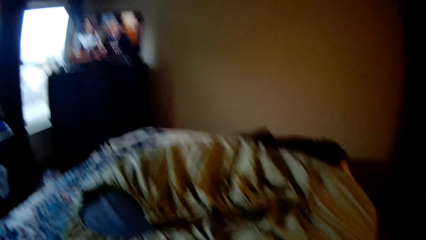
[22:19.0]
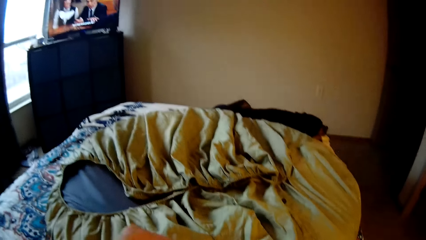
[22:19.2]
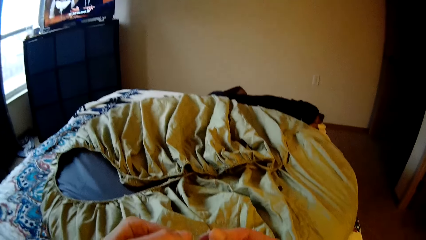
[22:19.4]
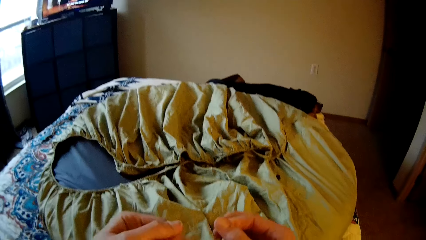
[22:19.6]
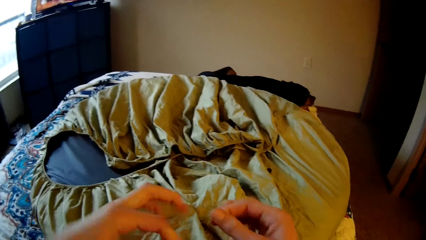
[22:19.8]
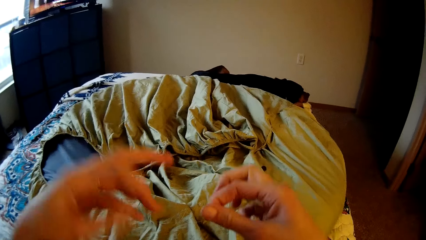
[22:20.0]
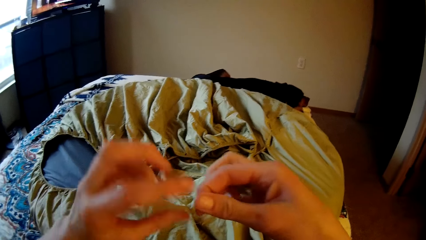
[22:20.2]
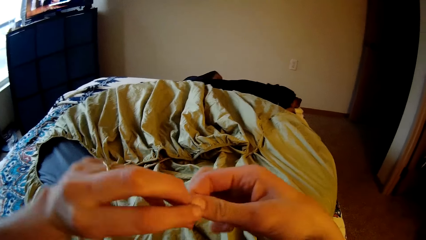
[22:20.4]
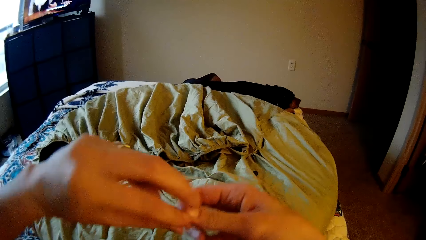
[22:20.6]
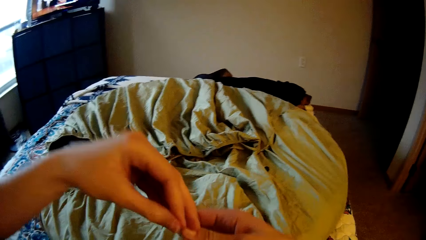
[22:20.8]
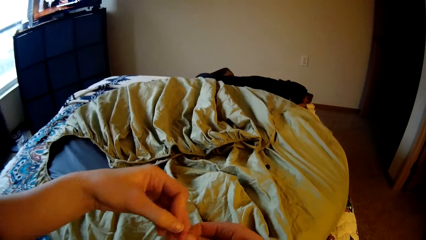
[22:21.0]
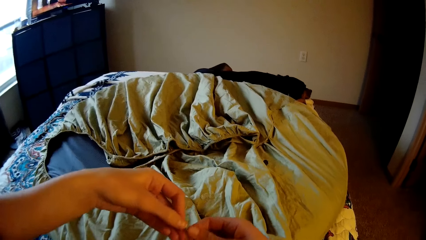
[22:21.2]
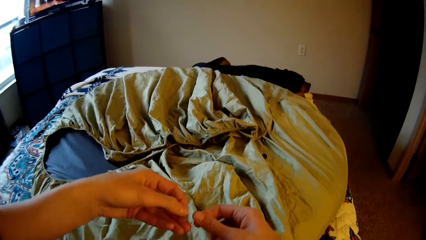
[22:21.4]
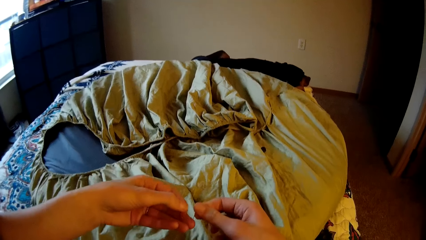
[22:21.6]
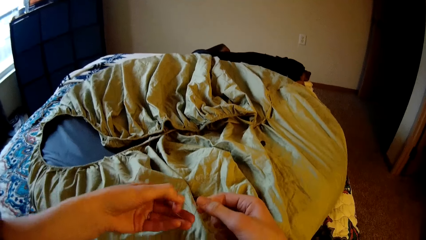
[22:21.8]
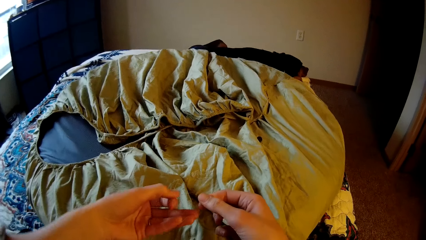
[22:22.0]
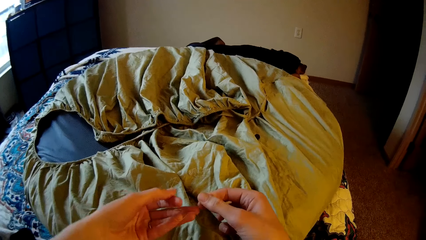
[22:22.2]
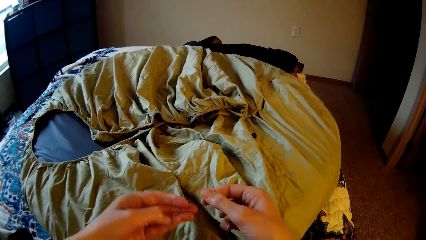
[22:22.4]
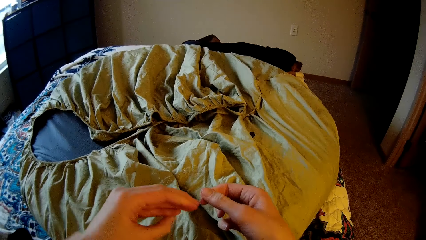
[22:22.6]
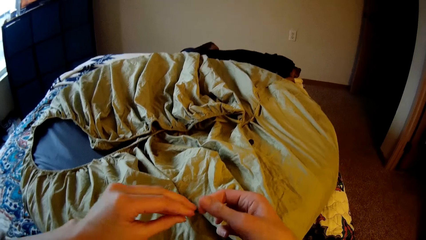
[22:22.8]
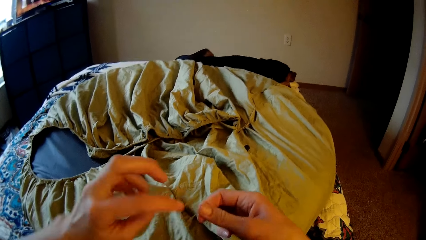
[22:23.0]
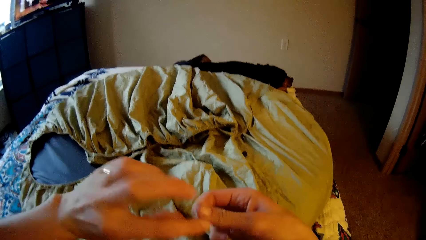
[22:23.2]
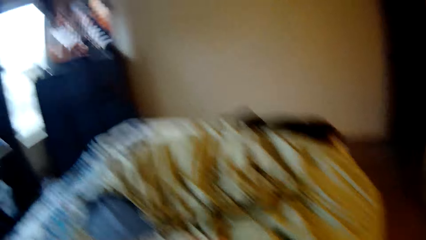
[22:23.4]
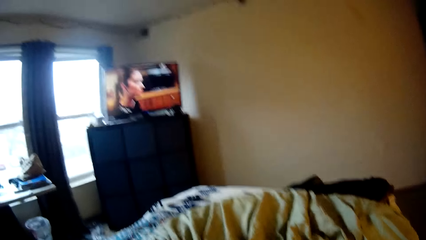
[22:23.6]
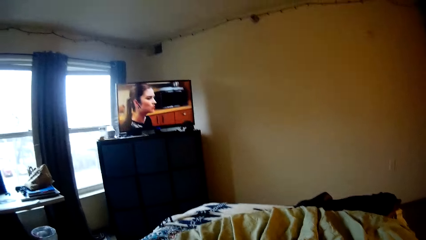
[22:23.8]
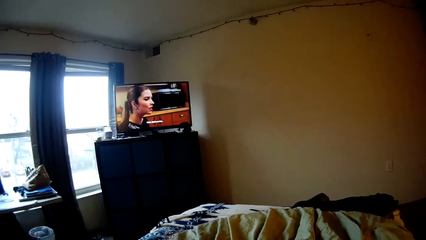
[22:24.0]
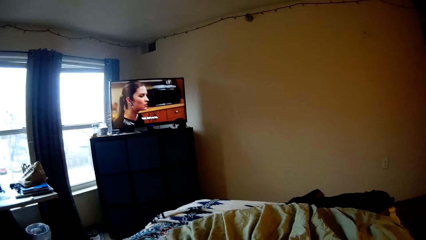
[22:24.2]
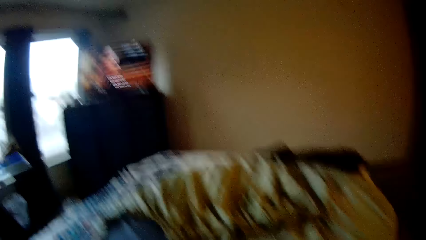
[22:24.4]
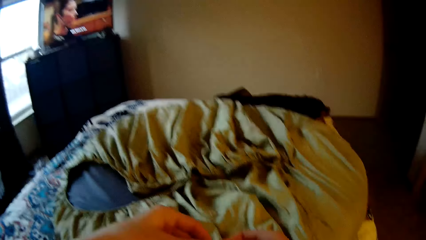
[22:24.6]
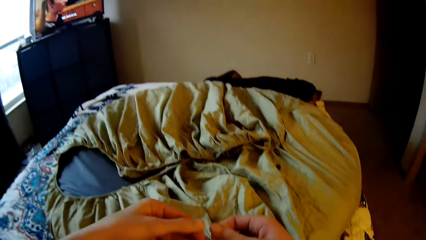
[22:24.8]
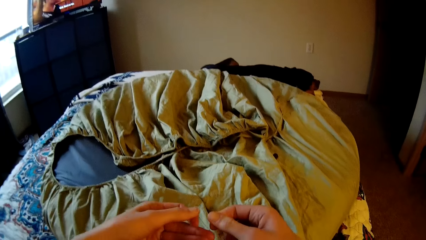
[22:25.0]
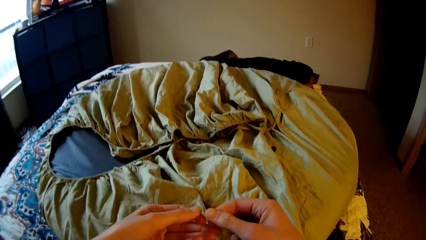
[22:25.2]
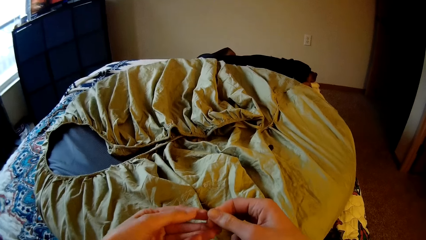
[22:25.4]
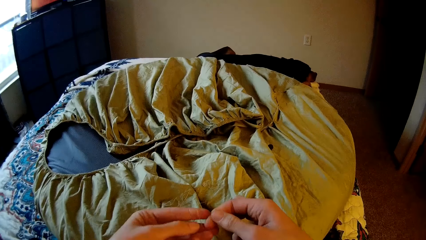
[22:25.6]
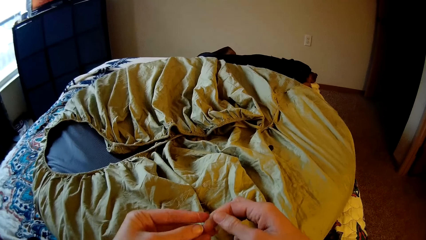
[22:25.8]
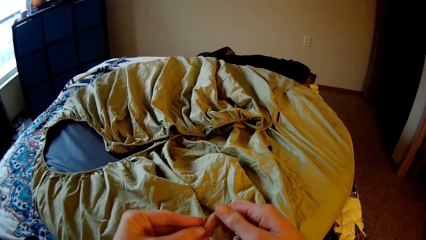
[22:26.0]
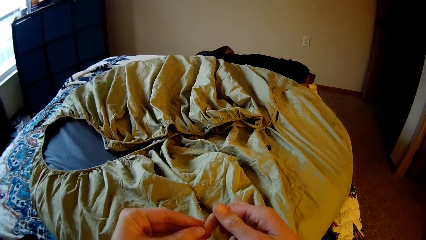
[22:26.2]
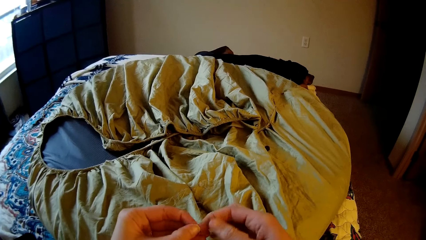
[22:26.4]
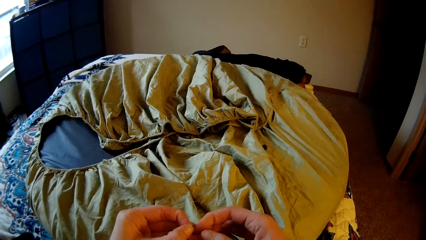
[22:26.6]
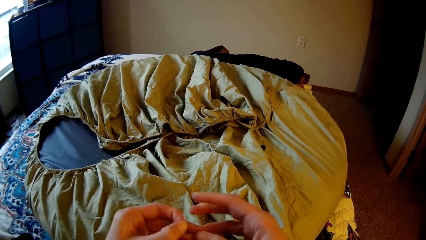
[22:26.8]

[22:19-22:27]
The camera wearer ties the thread together.

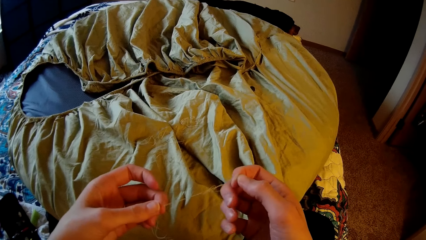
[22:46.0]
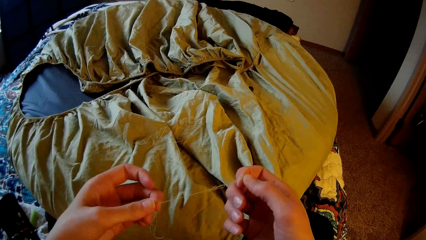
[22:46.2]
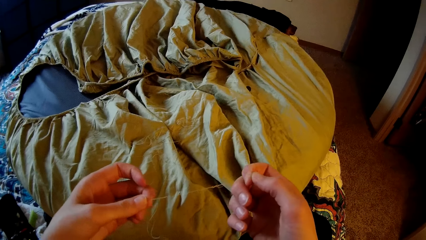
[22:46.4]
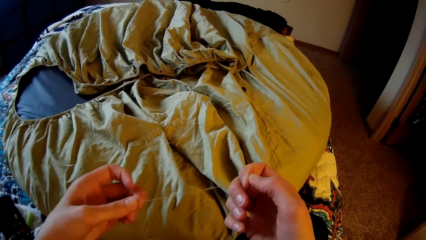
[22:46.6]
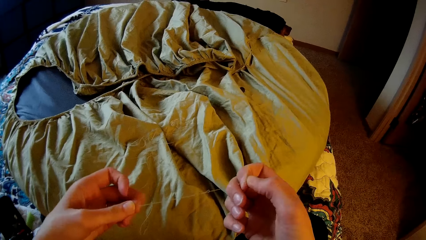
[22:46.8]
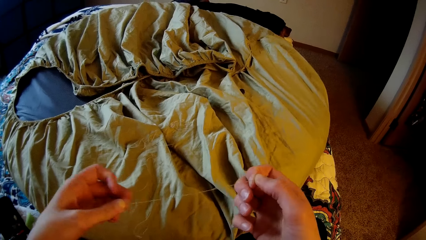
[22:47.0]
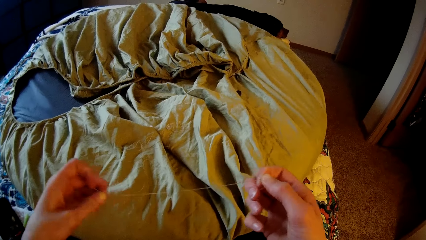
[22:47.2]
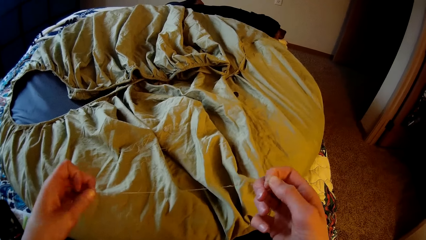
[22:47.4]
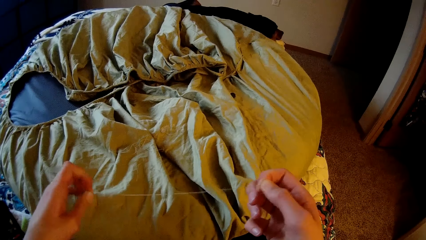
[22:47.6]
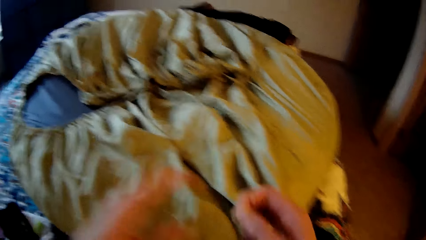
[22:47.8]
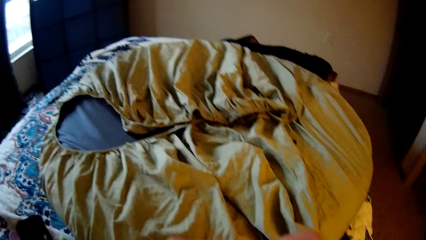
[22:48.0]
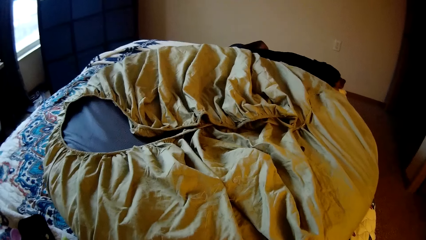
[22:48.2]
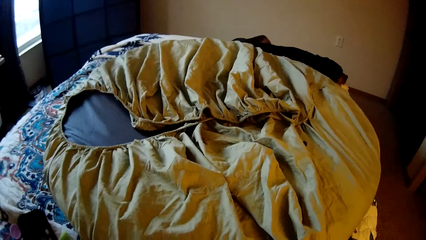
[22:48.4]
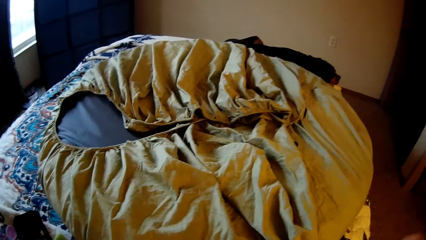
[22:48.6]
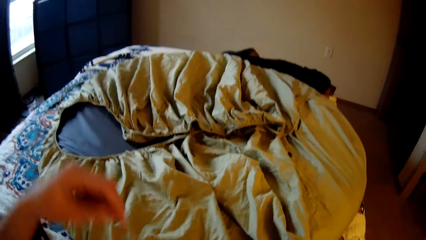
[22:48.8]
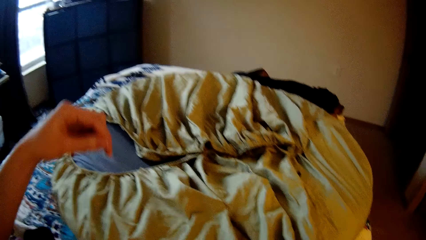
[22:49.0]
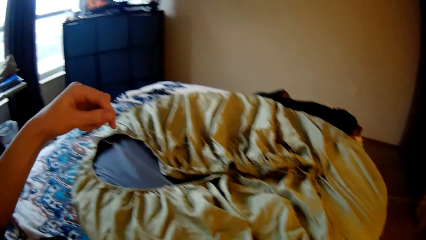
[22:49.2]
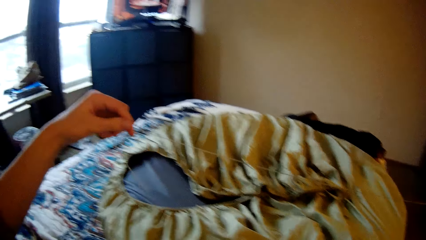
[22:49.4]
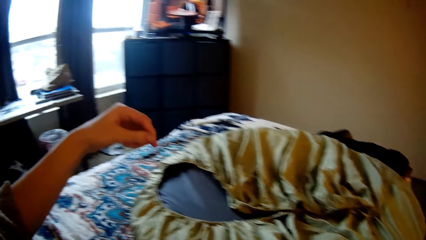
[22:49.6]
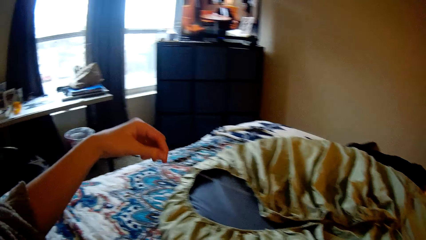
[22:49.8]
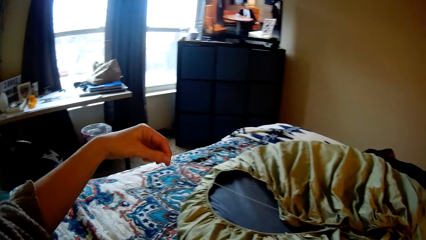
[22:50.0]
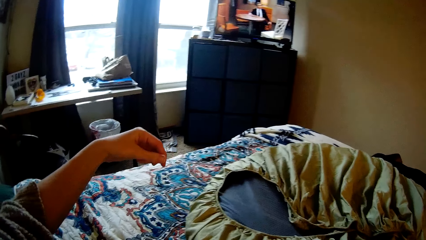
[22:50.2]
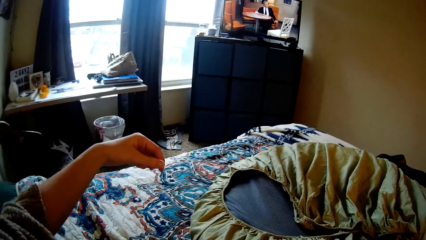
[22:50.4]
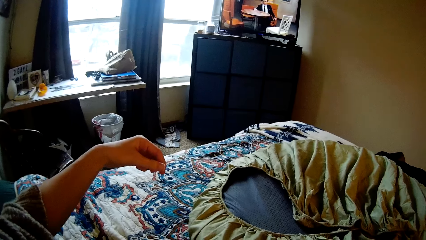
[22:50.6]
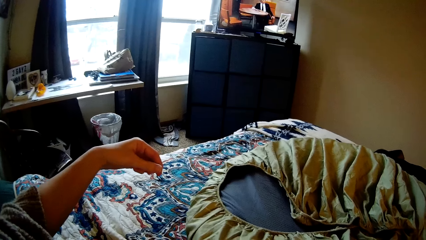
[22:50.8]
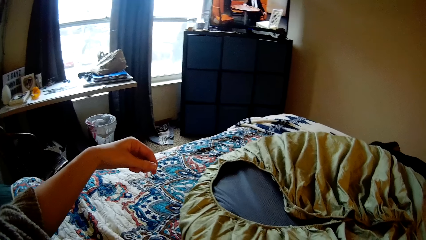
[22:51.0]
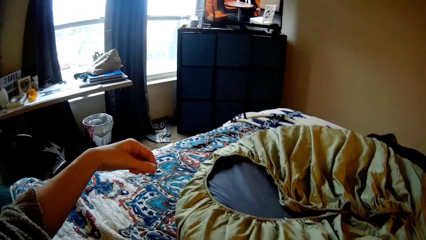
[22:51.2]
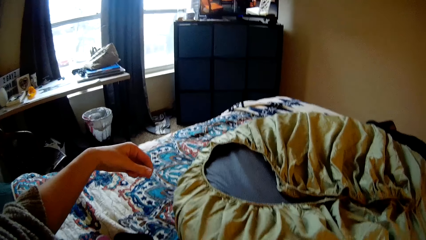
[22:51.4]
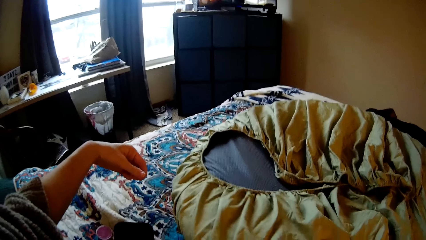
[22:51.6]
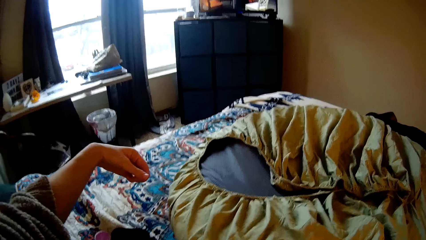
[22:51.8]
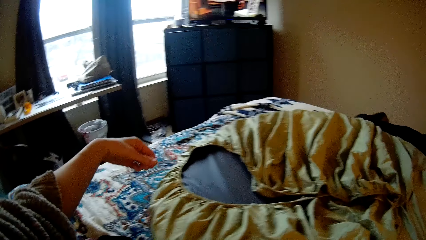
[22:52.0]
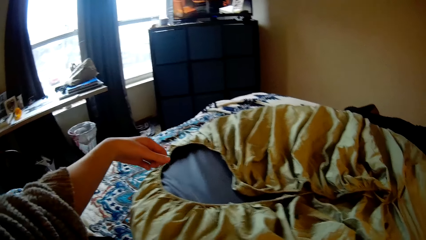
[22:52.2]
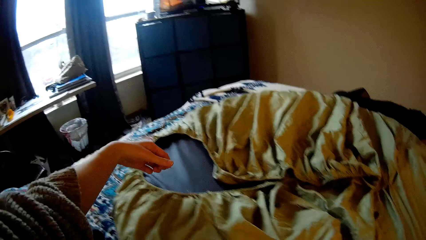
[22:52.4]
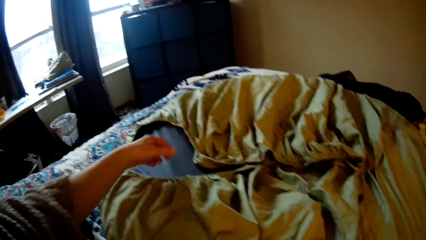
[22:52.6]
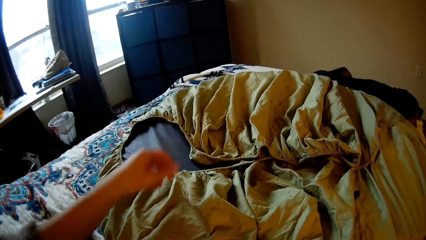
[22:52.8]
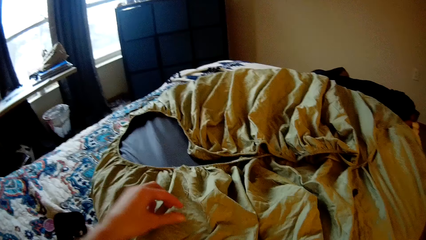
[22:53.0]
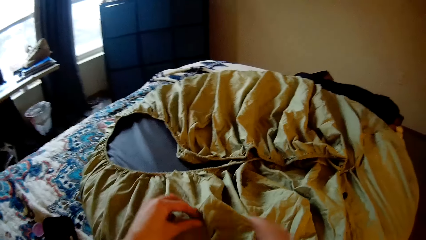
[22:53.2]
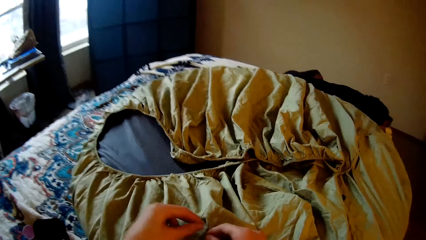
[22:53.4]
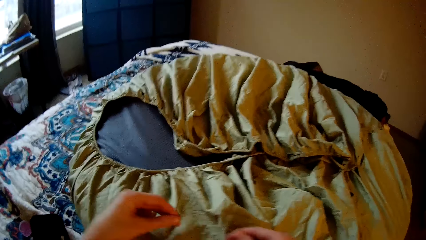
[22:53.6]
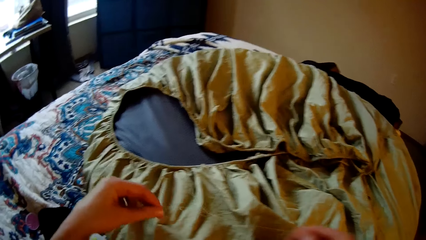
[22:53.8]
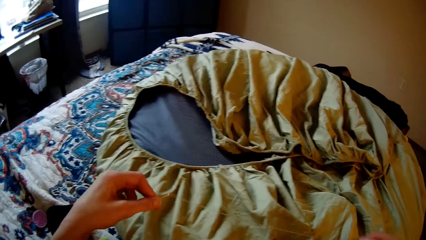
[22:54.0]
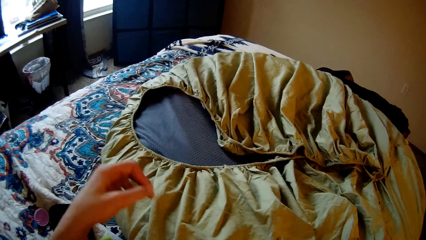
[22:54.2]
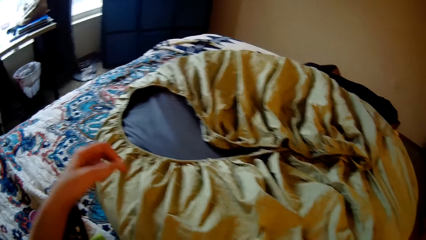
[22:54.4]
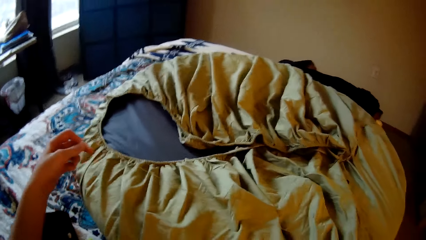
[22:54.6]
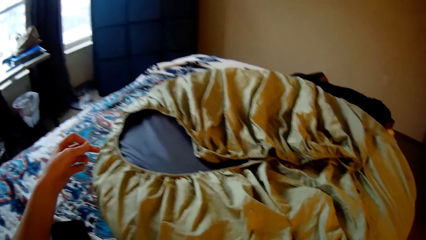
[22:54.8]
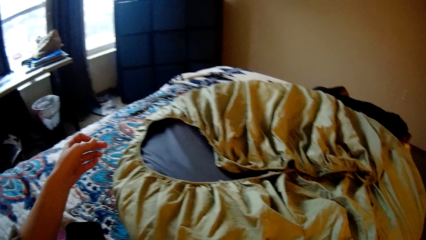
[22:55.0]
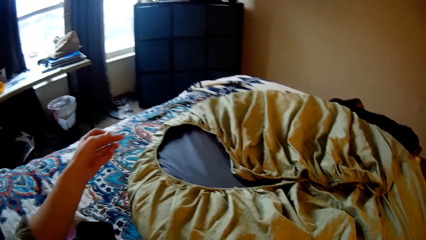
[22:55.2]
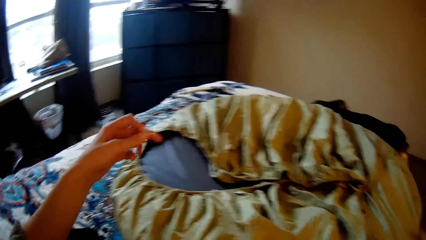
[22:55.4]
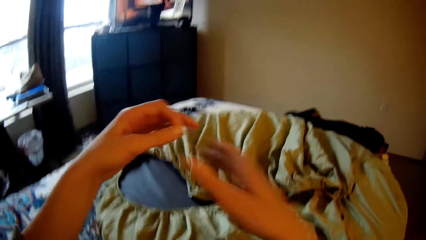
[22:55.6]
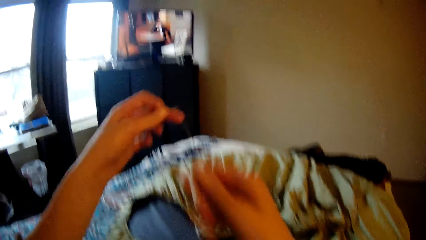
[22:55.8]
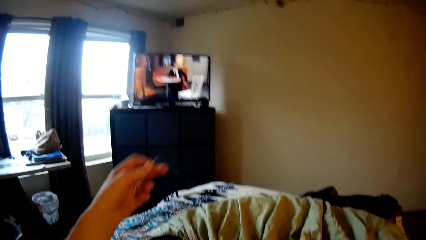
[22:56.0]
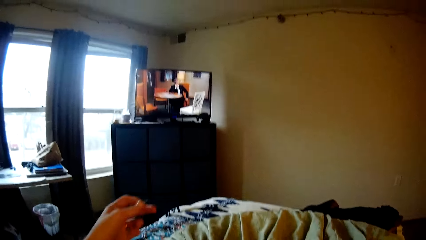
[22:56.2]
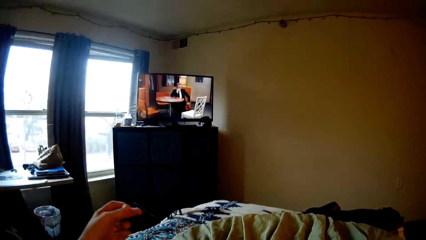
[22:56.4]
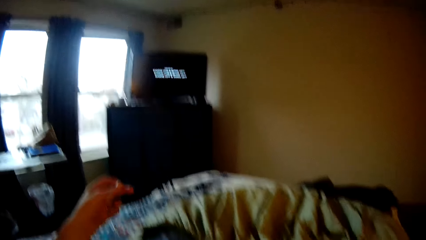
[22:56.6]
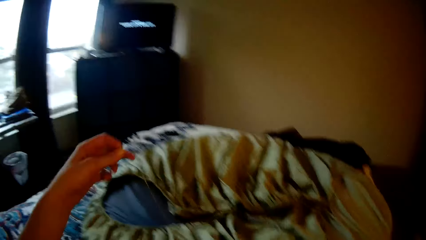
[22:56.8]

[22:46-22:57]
The camera wearer stretches the thread. They drop the needle on top of the bed. They stretch the thread.
